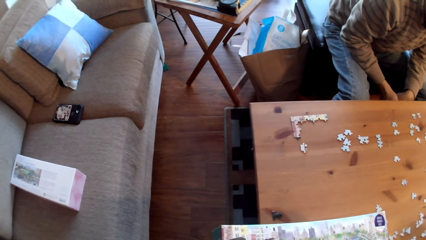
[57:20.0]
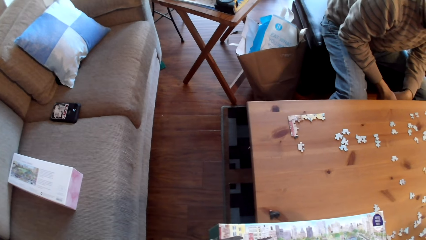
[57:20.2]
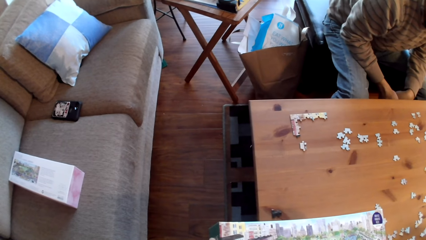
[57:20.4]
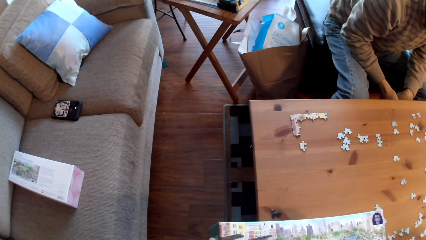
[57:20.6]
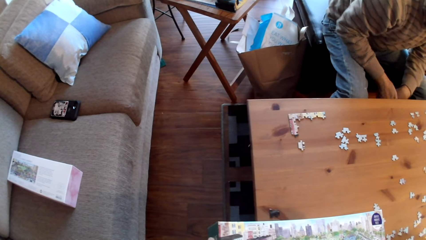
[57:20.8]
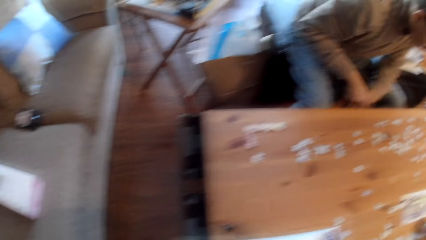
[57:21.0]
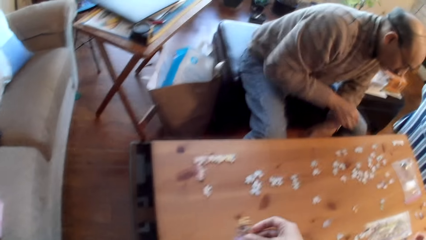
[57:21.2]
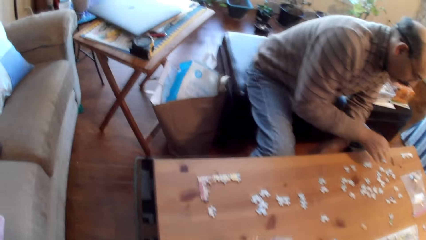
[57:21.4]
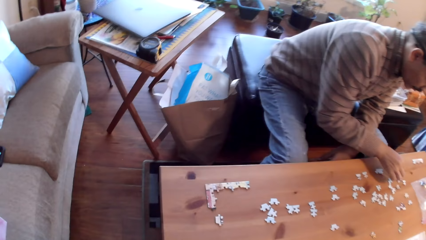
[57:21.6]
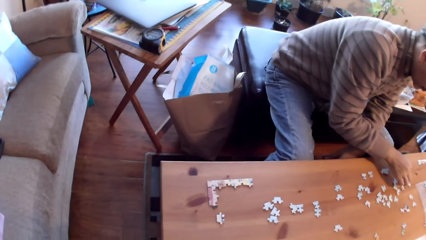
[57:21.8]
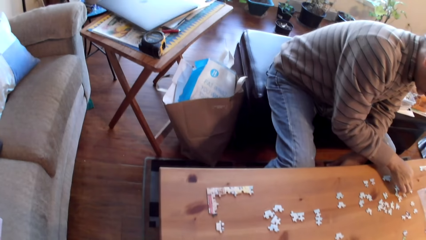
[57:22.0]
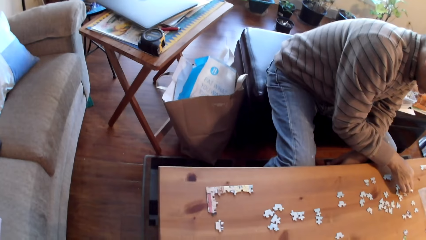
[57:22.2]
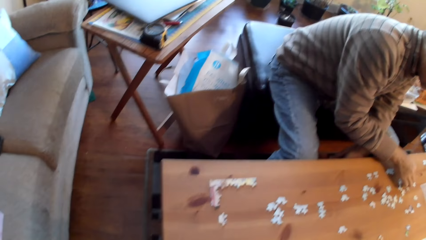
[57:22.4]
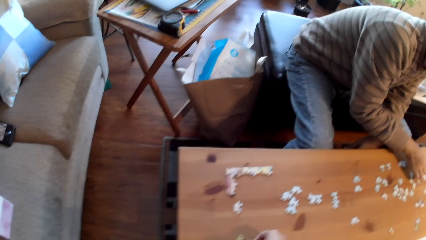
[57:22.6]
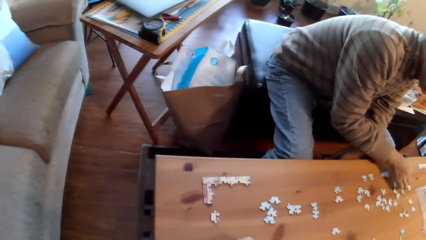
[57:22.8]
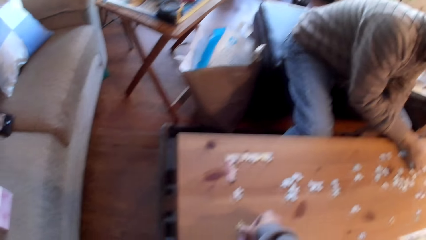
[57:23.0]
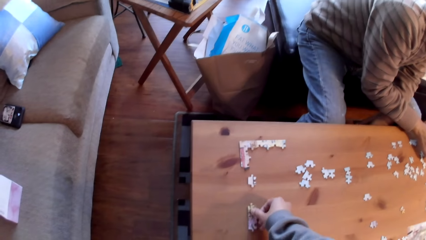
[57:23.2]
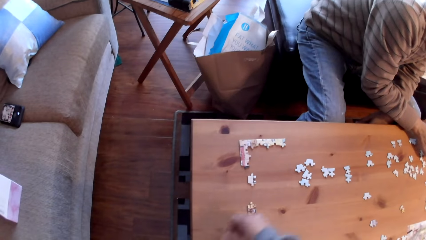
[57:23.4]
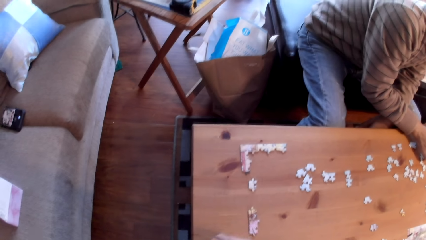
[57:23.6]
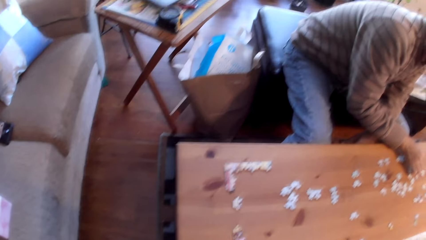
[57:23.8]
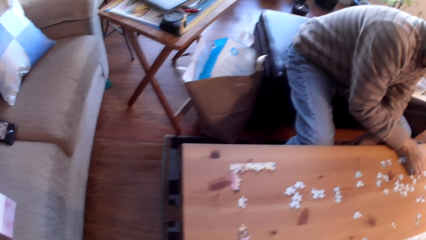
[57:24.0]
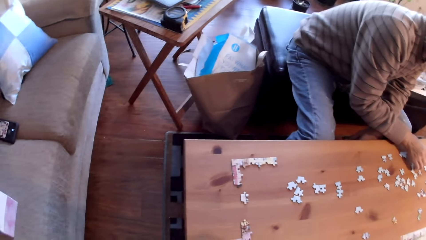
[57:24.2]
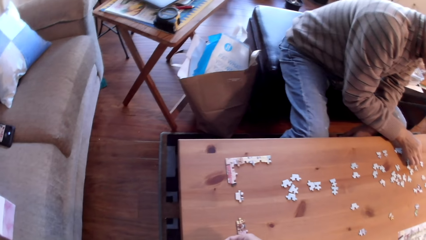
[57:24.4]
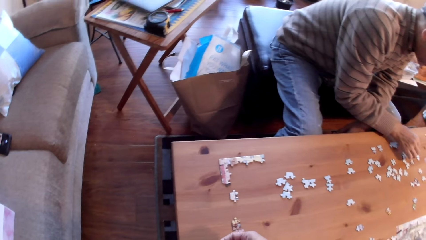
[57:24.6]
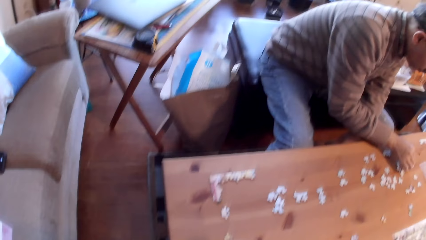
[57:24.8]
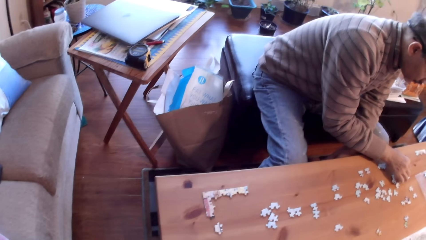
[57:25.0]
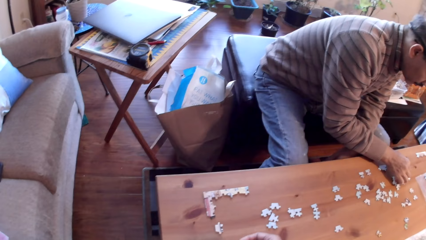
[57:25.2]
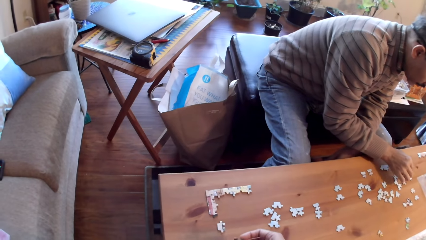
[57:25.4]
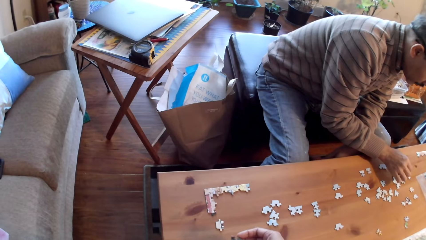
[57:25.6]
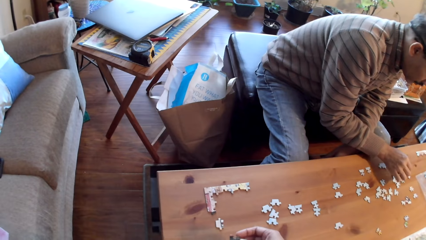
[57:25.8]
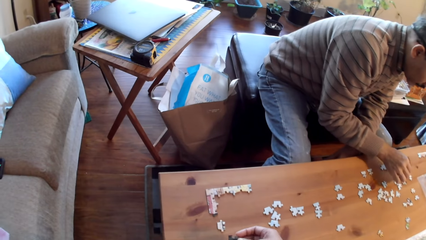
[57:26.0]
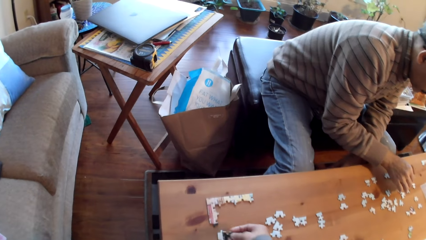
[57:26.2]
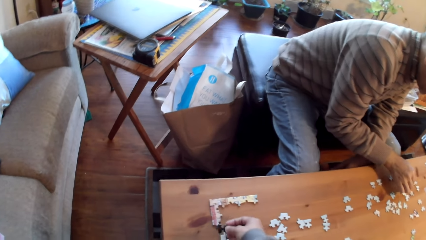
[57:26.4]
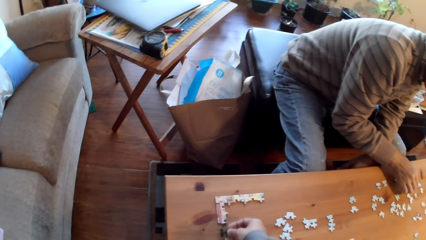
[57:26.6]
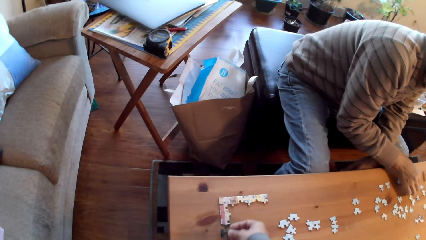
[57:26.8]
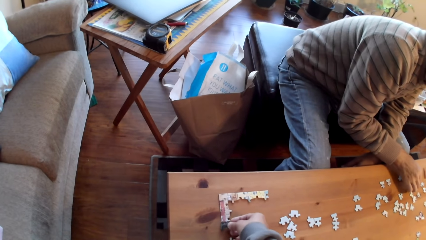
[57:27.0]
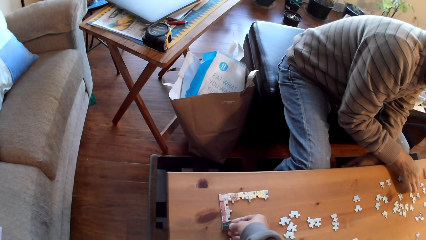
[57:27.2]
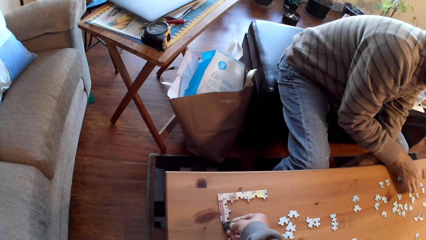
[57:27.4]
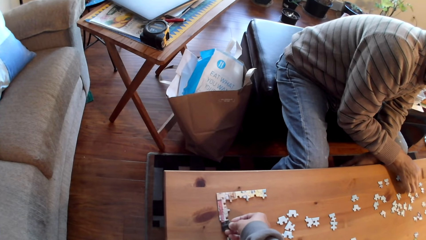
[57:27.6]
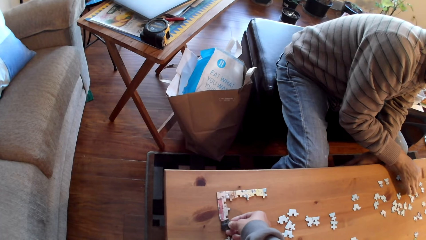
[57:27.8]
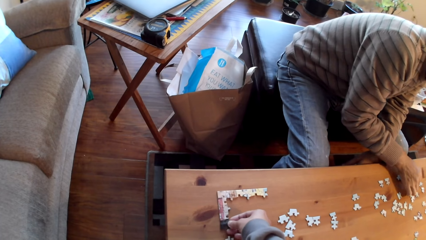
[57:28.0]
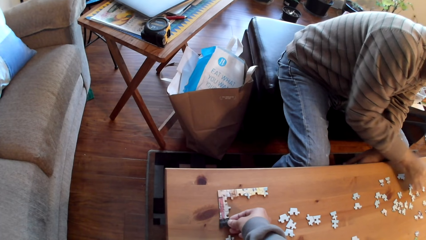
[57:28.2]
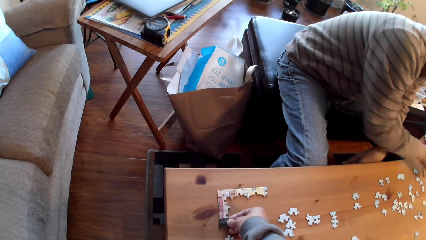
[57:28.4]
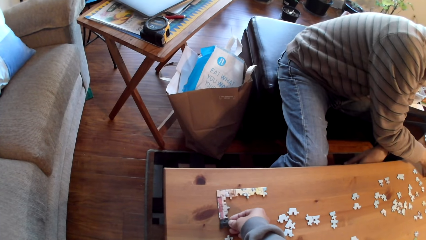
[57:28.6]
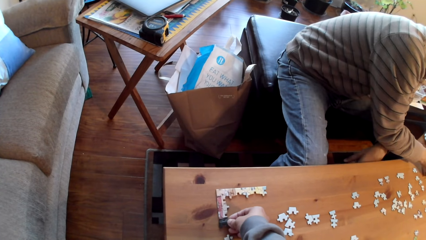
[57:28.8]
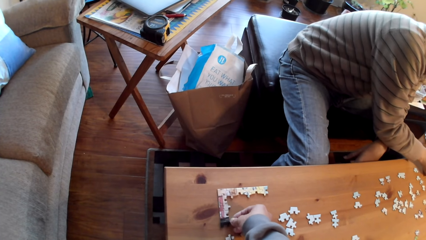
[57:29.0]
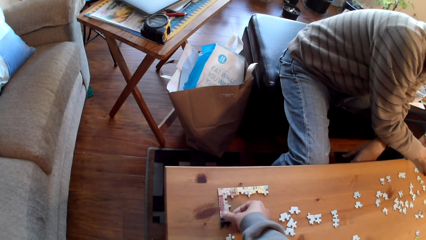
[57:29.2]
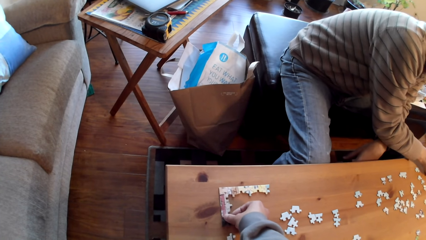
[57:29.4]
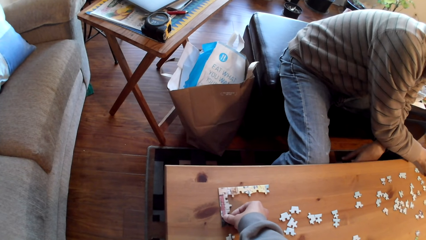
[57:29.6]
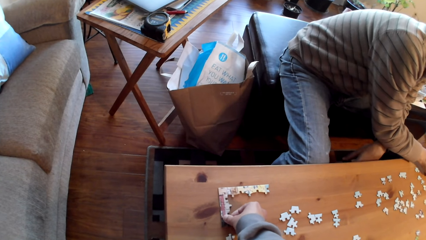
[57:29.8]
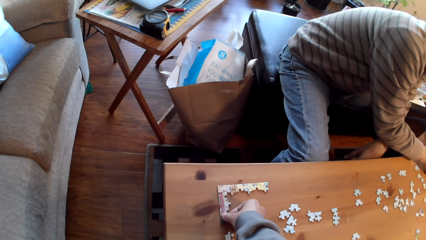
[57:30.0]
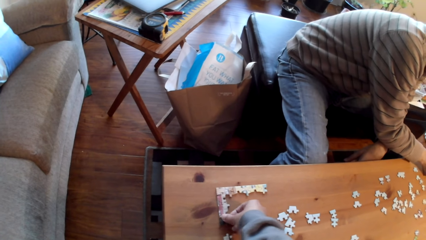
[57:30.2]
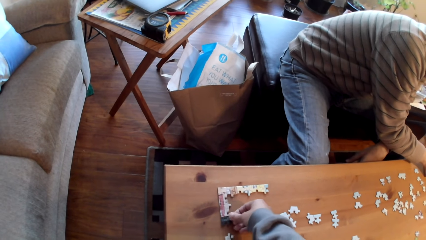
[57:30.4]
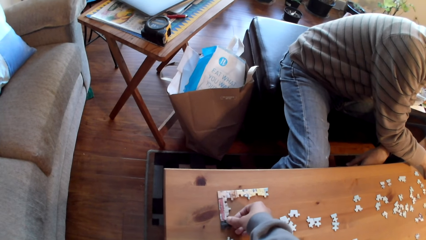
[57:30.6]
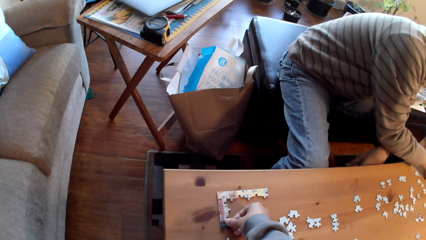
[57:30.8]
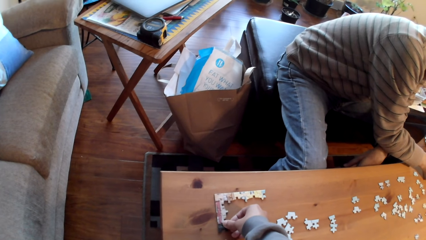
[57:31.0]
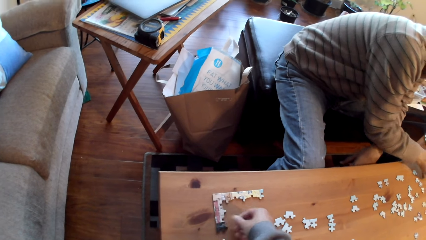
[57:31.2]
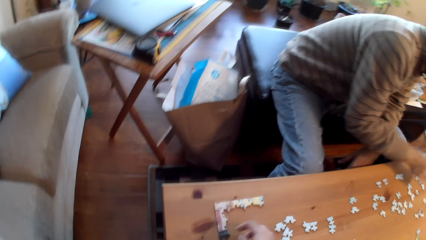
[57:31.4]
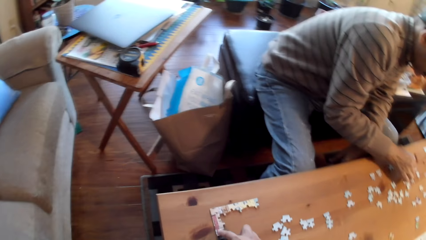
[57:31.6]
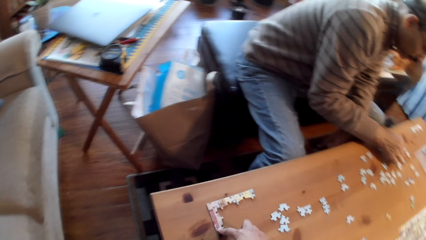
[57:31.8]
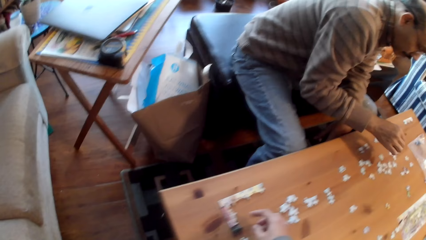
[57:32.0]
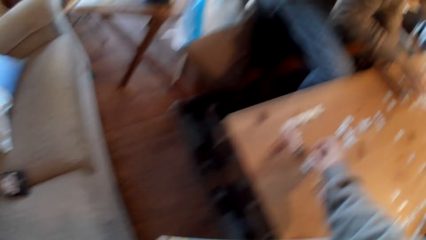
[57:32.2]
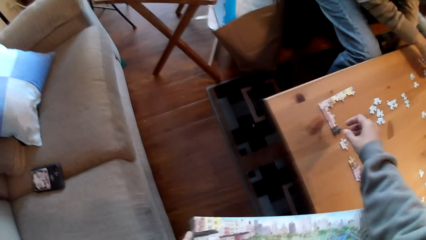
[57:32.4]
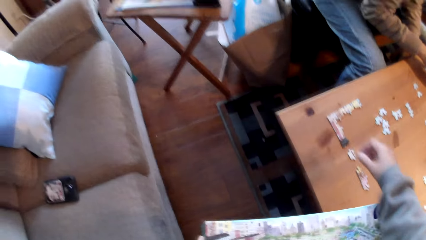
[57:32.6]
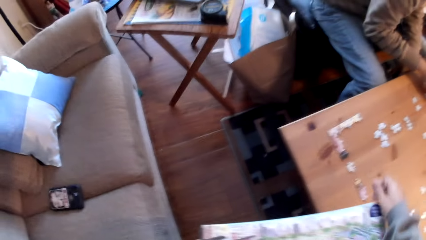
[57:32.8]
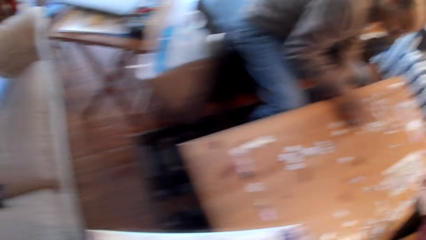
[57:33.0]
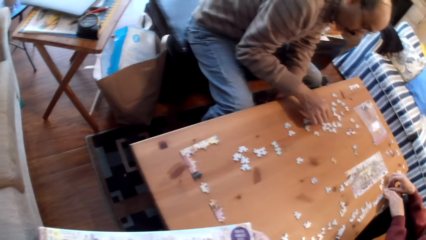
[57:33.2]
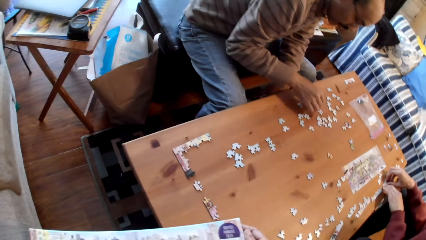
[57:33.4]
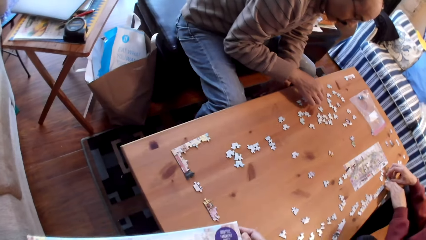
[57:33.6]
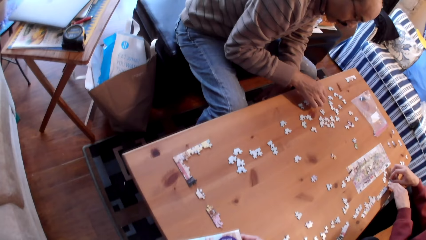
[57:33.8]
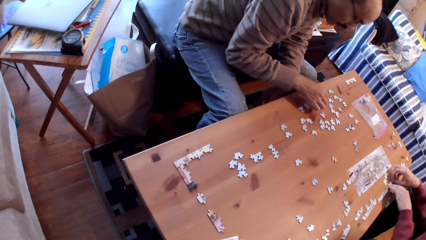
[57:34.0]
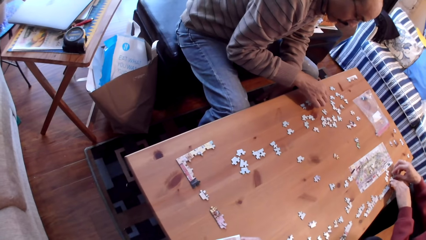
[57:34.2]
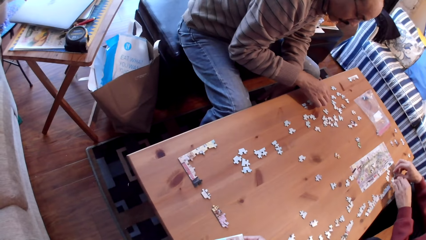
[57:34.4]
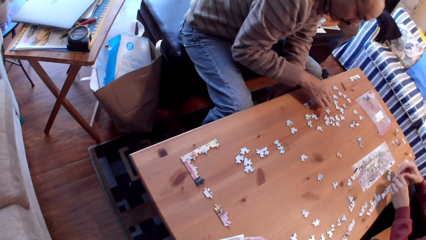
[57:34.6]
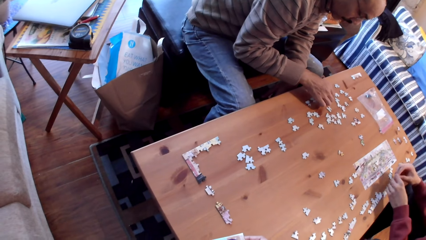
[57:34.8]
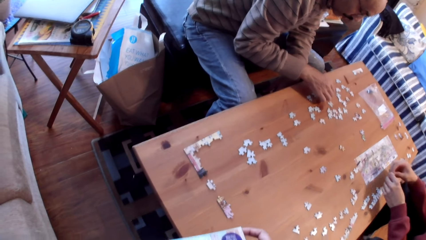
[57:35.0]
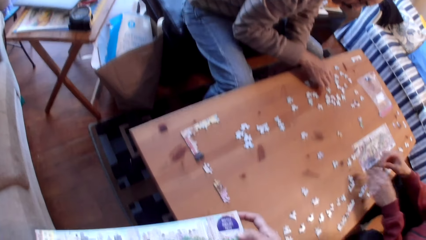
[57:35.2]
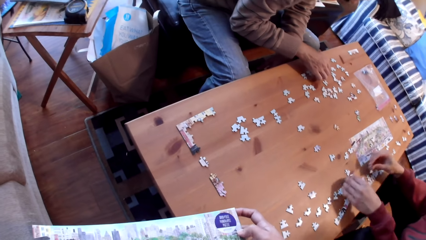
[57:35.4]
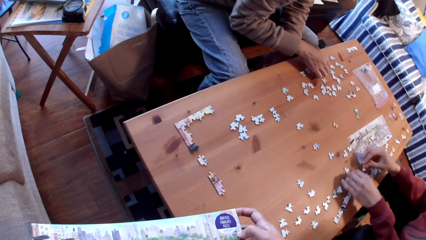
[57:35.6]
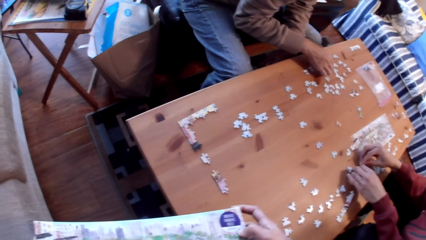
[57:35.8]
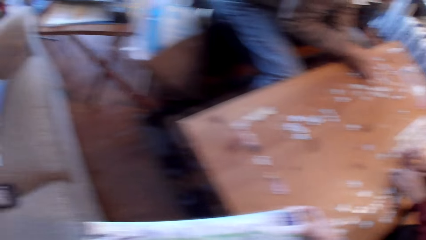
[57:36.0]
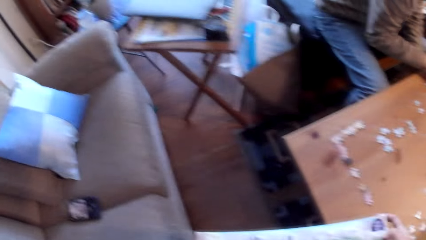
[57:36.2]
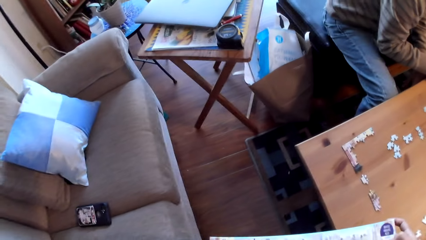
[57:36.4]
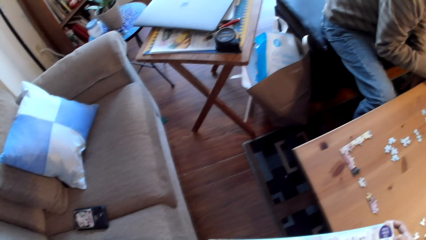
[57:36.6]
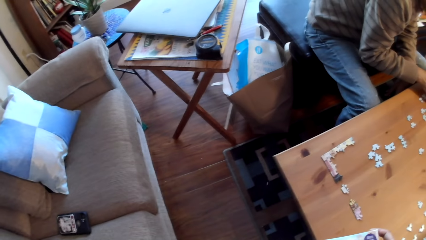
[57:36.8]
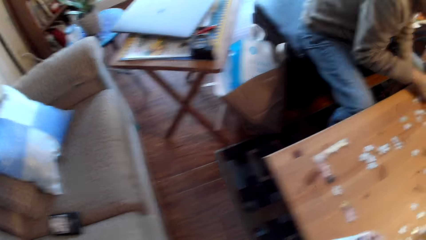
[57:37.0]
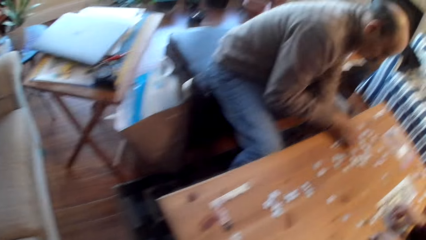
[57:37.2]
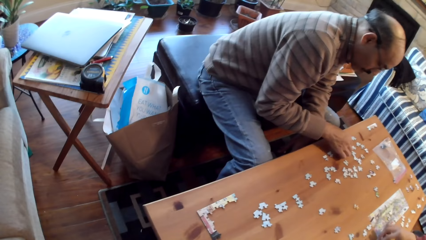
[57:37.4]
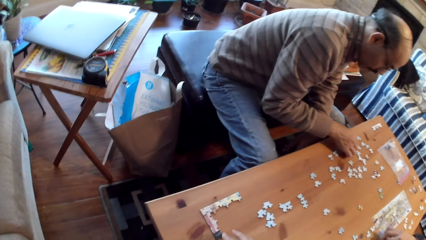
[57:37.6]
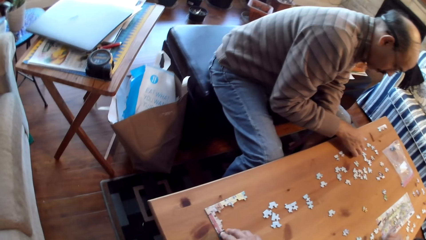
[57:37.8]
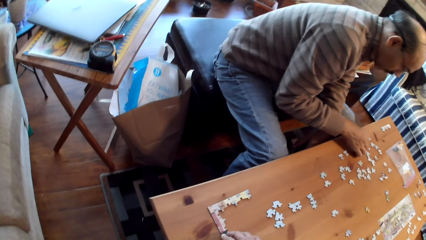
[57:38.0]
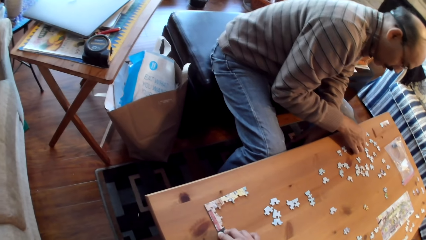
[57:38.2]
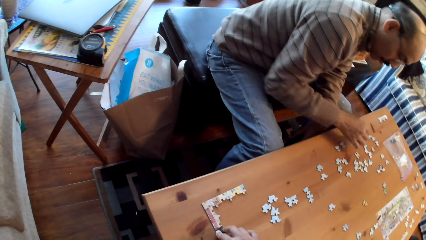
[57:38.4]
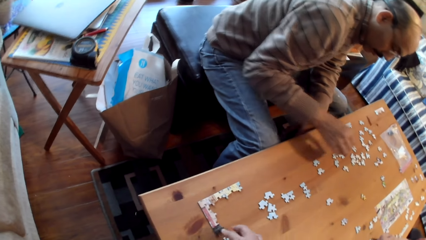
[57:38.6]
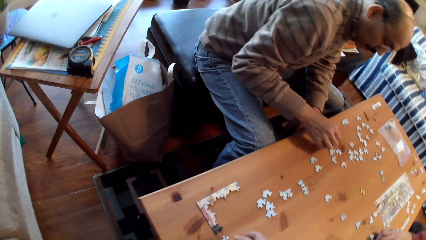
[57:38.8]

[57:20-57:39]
A man holds a card with his hand. The camera wearer places the puzzle cards on a table. He holds a card with his hand. Another man arranges cards on the table.
